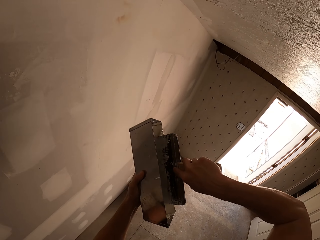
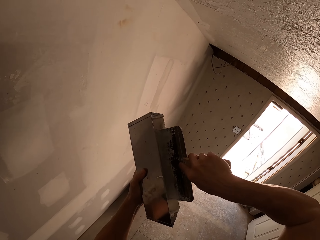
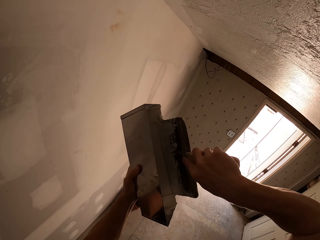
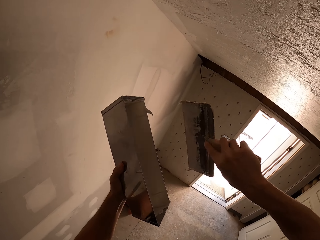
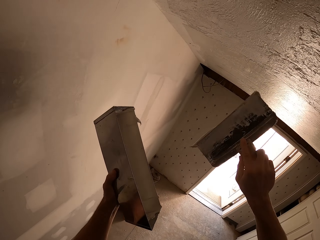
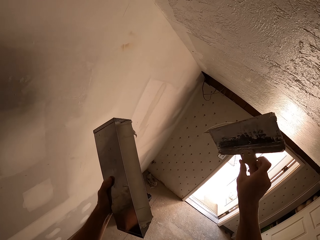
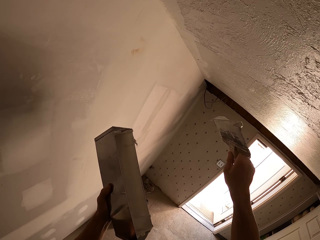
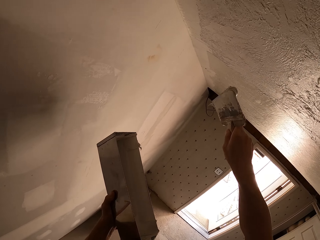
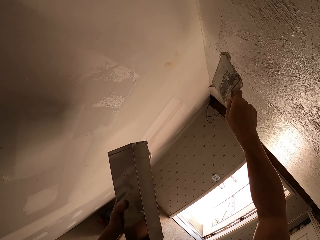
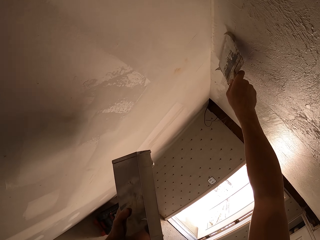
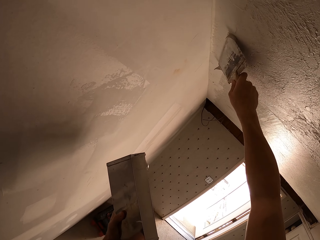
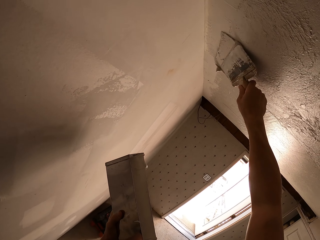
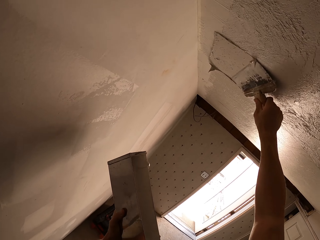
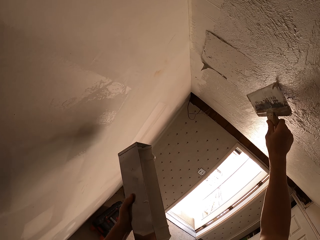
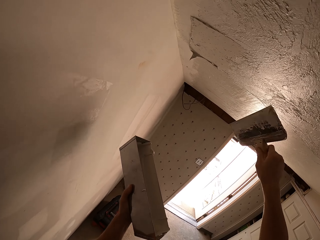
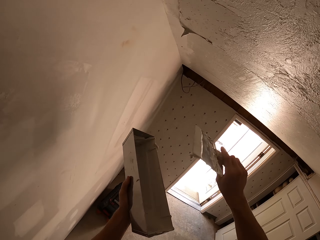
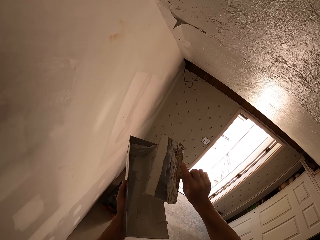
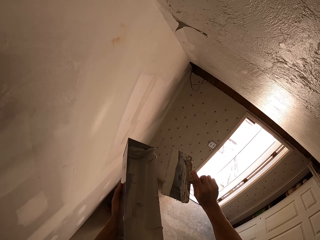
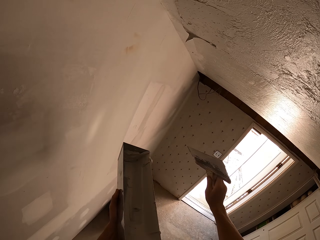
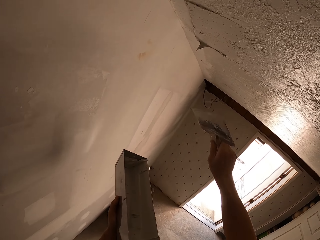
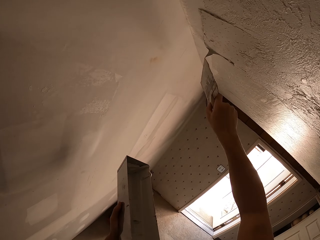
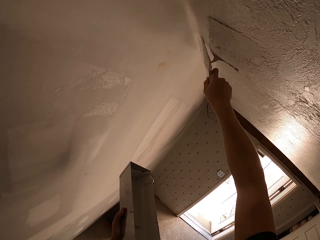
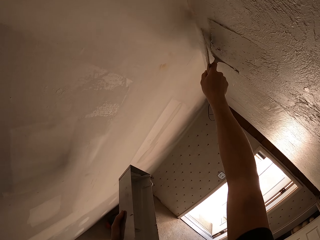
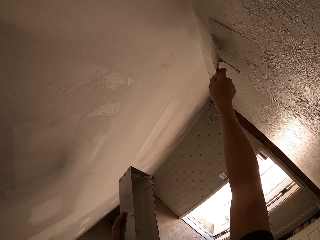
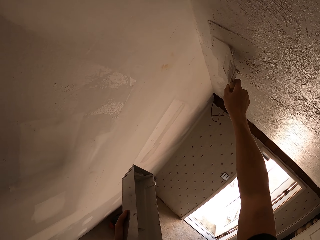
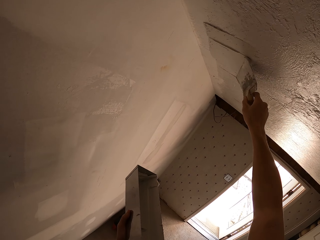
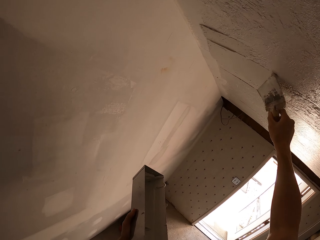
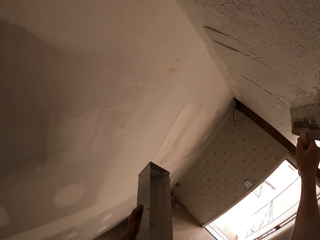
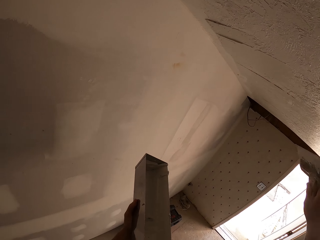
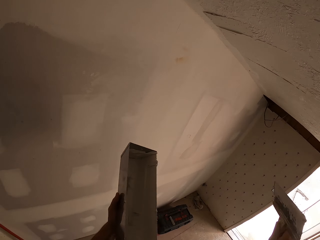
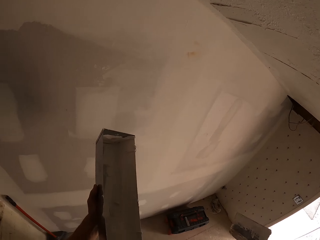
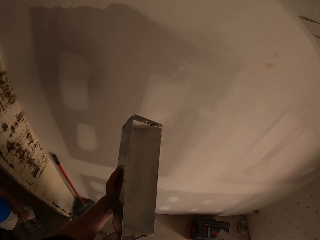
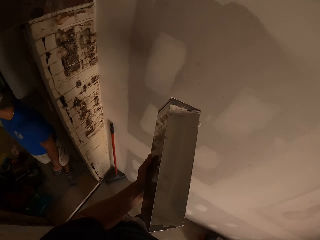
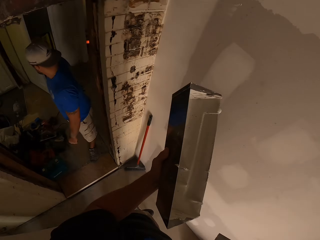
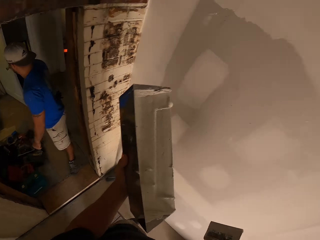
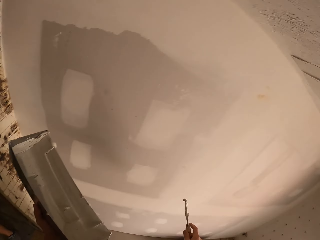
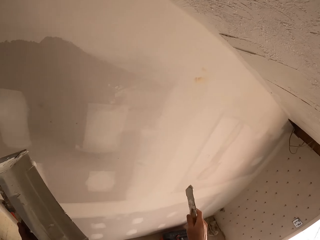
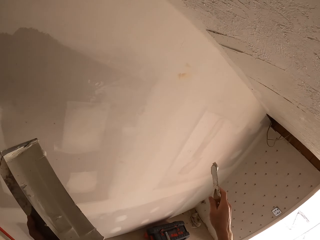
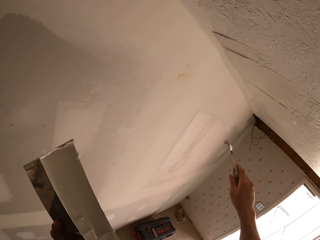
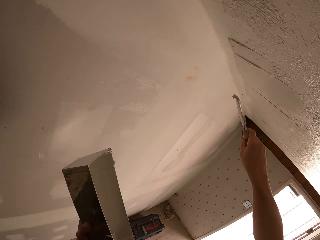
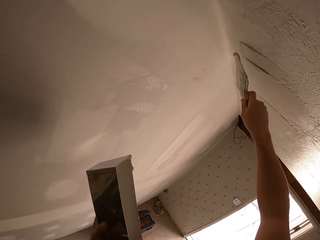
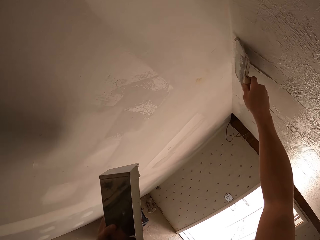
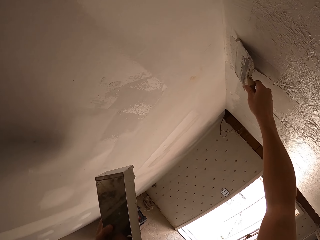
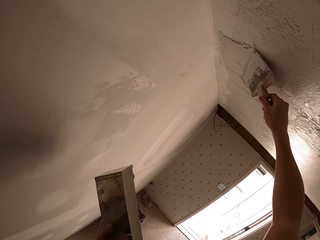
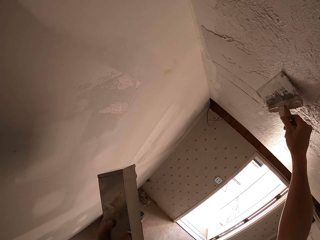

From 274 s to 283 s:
The camera wearer picks up plaster with a masonry trowel. They wipe the brush on a container. They plaster the ceiling. They paint a wall. They remove the plaster from the masonry trowel. They plaster the ceiling.

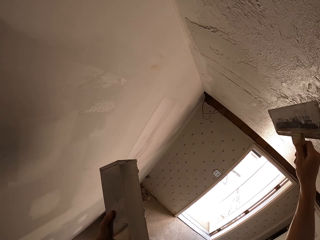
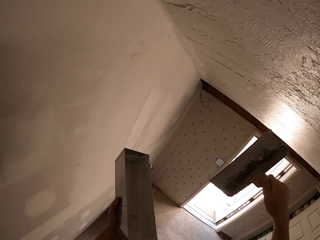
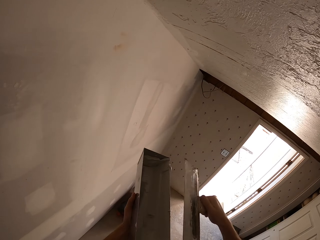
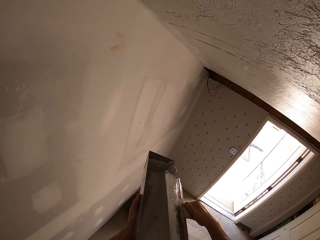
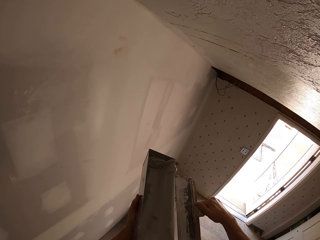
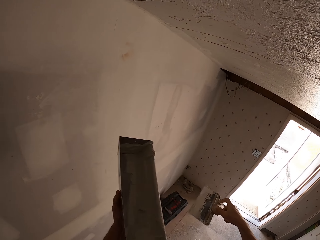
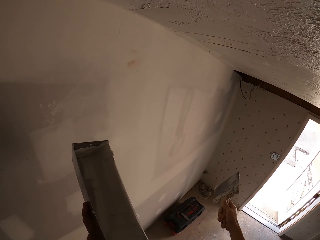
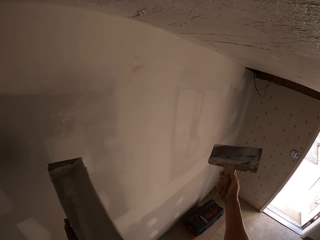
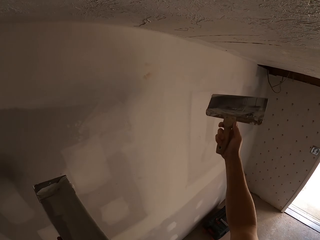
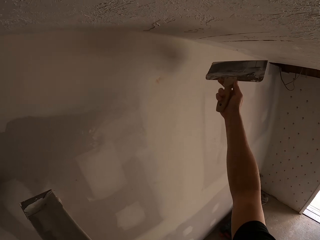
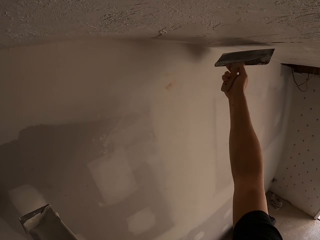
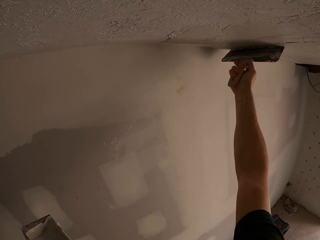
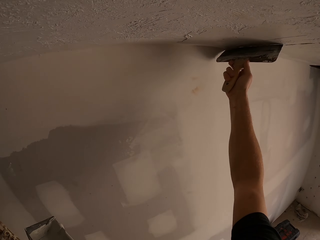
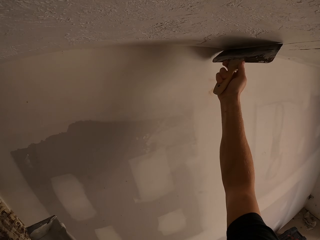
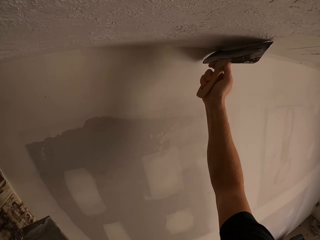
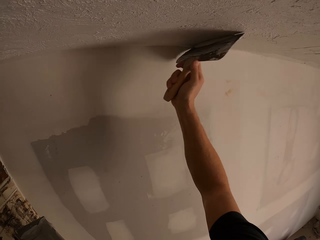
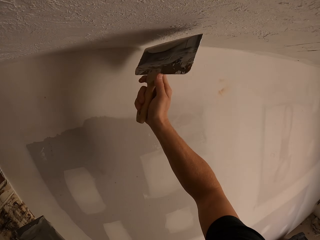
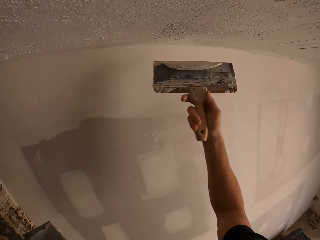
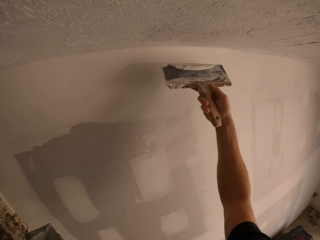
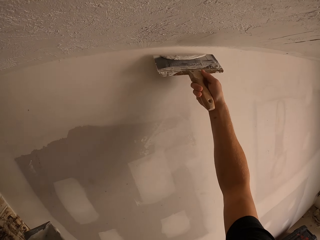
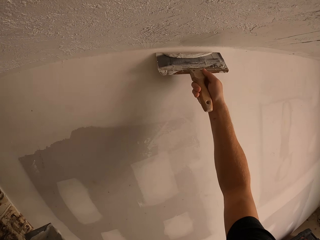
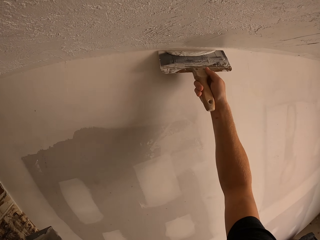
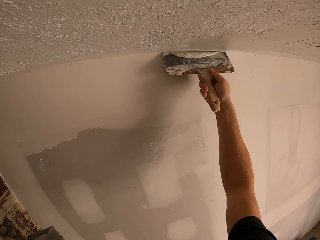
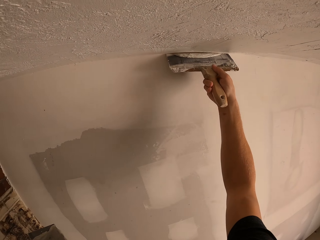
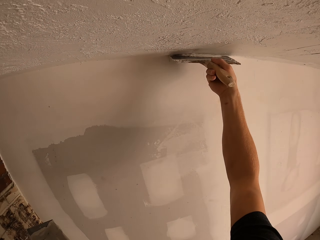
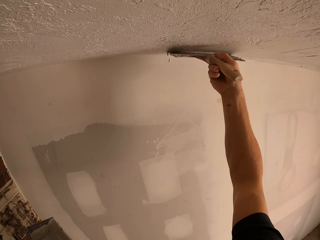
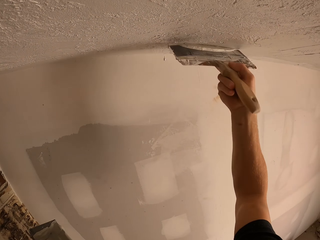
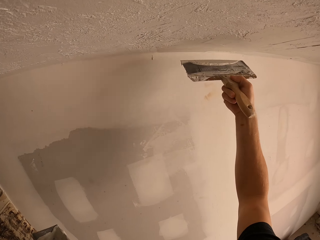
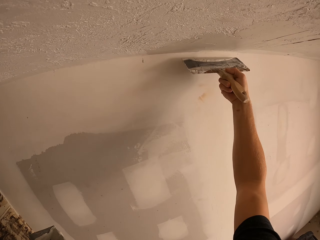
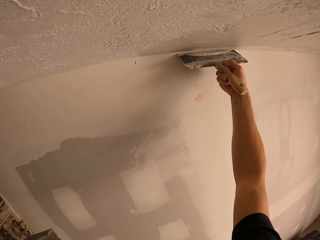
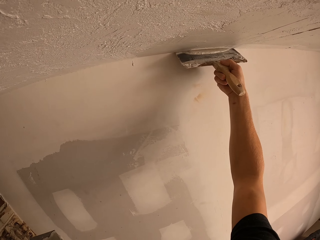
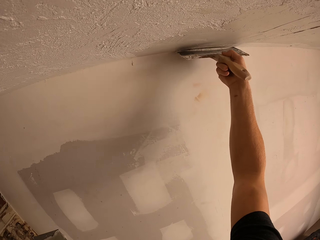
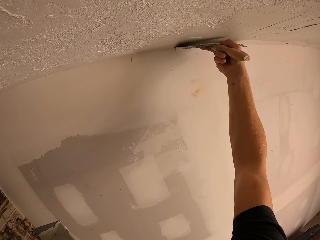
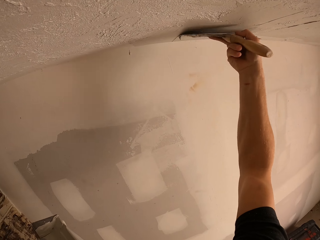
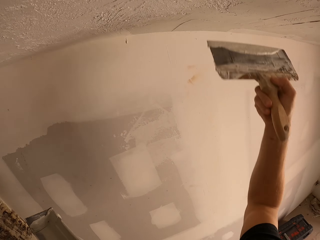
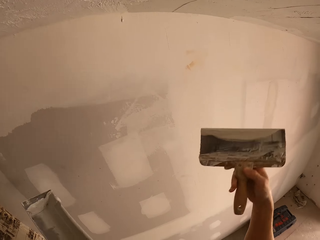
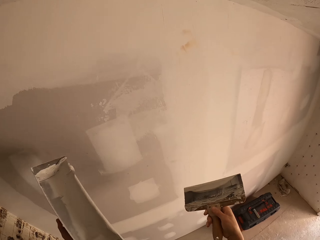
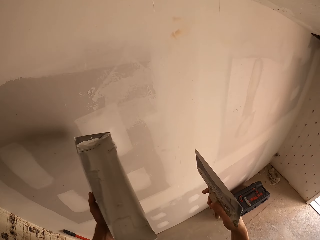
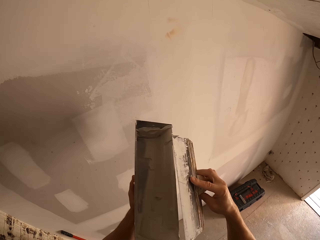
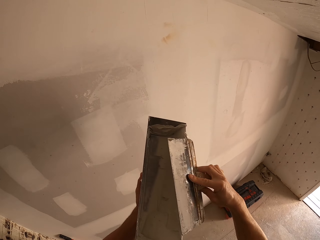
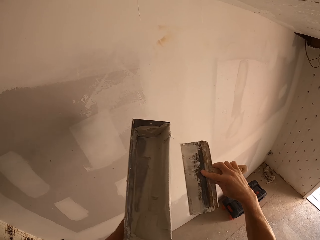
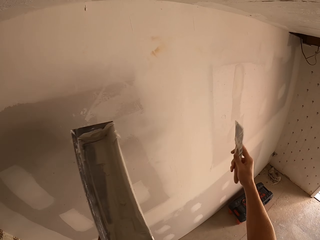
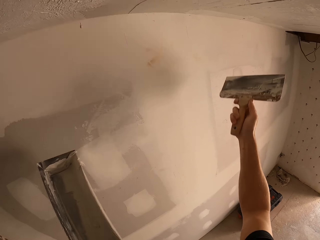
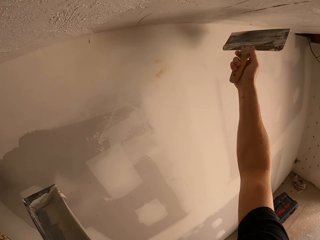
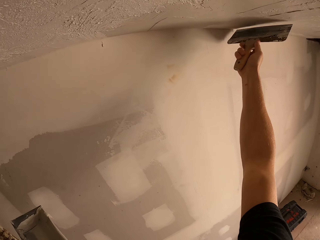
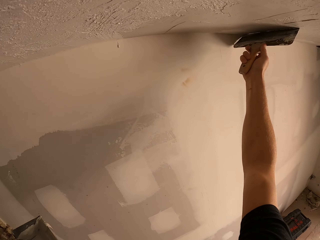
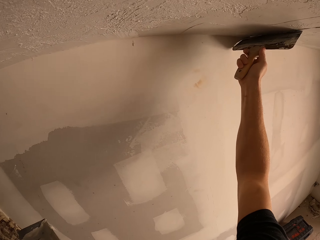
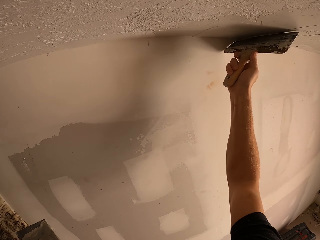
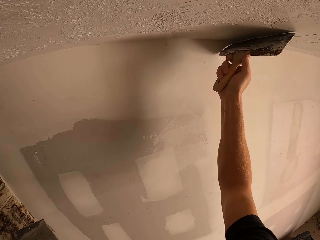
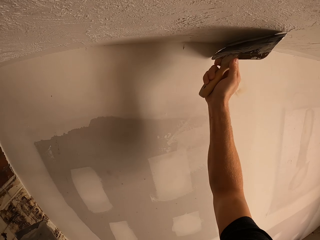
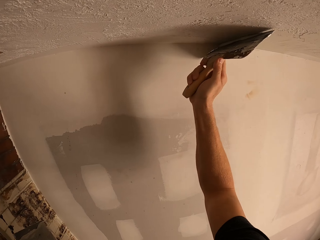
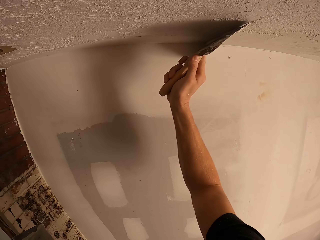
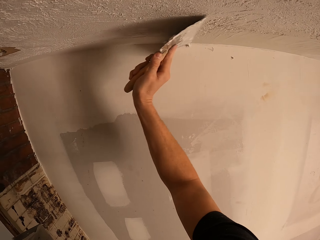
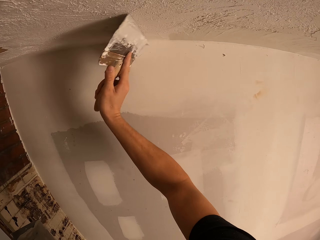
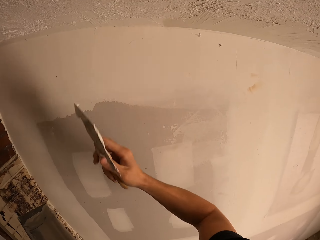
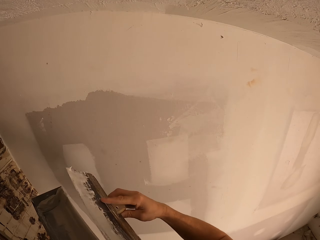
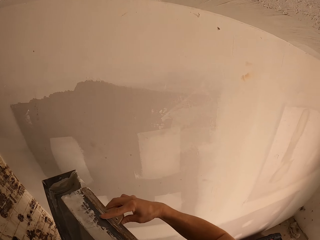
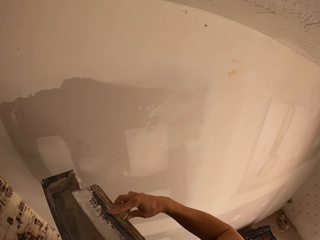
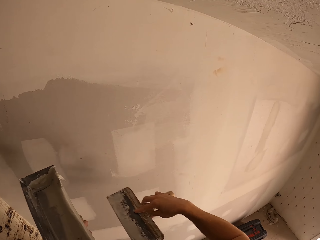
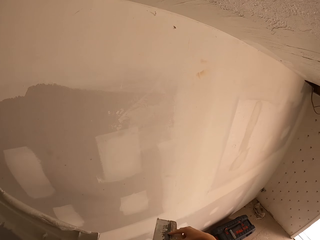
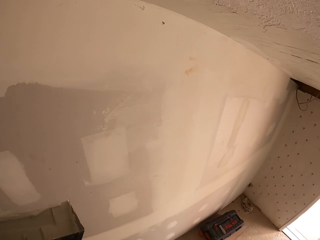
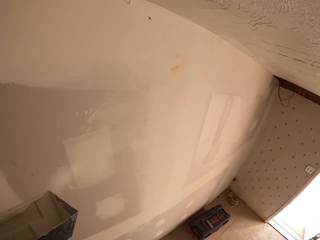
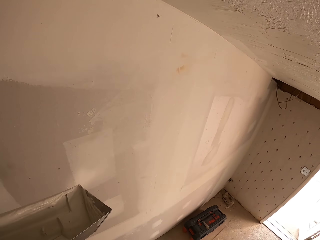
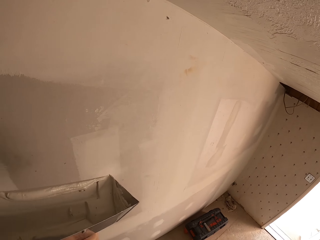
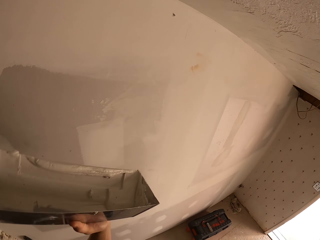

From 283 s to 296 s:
The camera wearer removes the plaster from the masonry trowel. They wipe the brush on a container. They plaster the ceiling. They paint the wall. They wipe the brush on the container. They paint the wall. They wipe the brush on the container.
